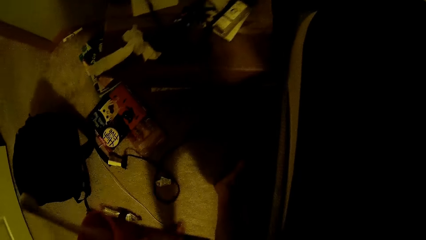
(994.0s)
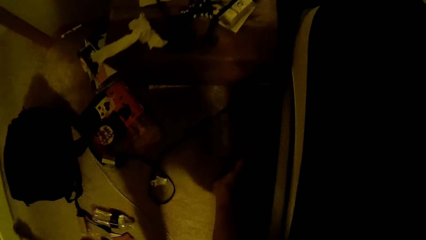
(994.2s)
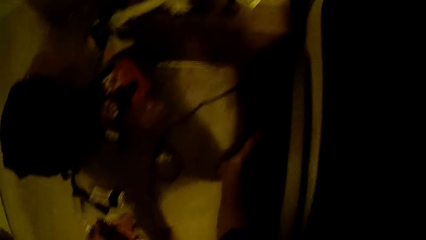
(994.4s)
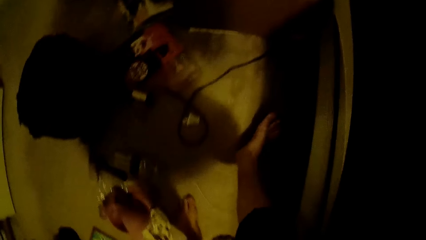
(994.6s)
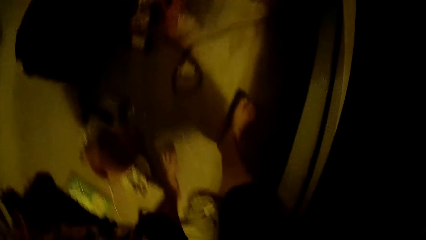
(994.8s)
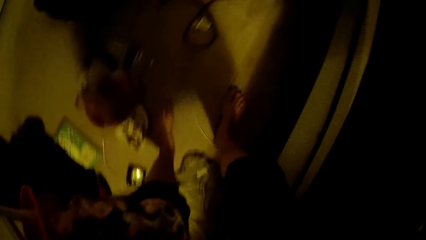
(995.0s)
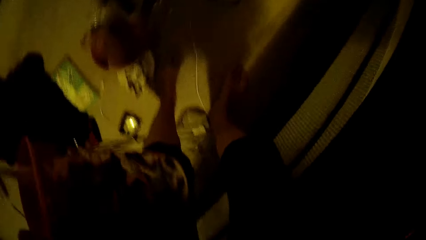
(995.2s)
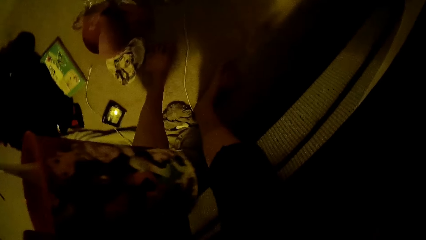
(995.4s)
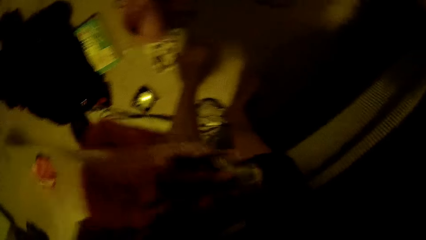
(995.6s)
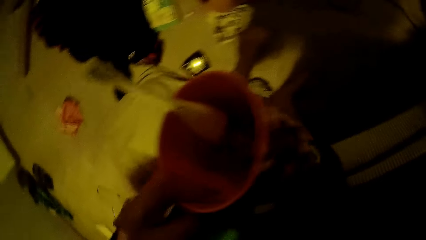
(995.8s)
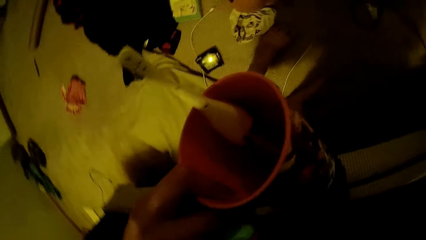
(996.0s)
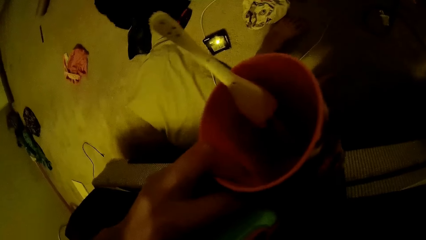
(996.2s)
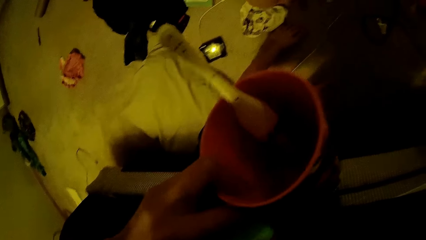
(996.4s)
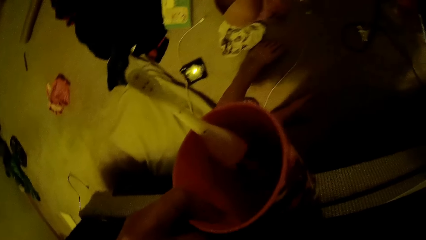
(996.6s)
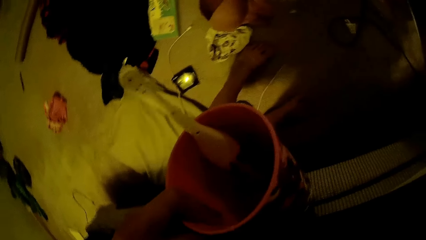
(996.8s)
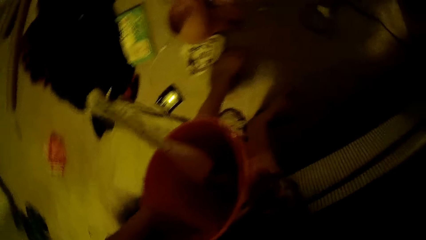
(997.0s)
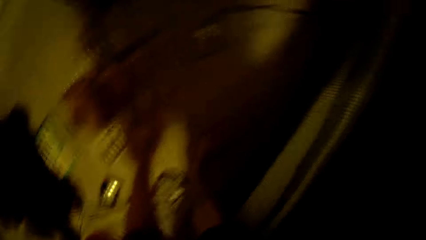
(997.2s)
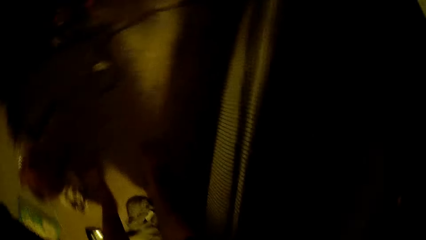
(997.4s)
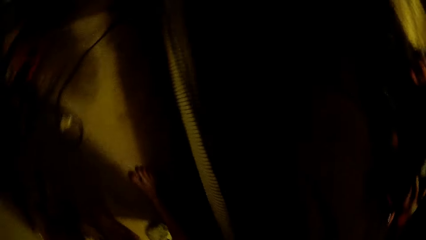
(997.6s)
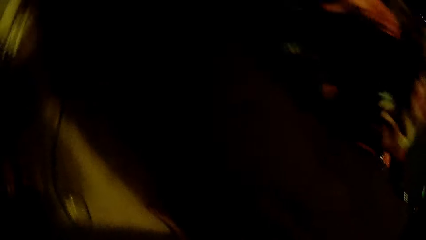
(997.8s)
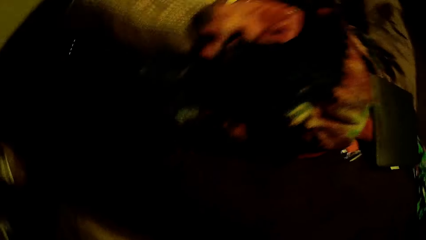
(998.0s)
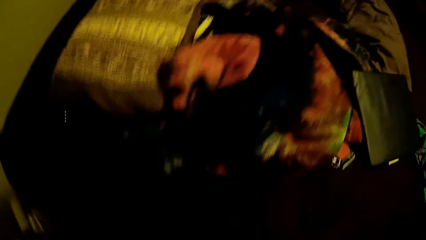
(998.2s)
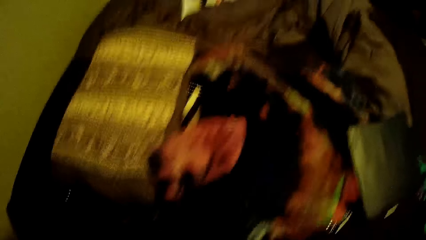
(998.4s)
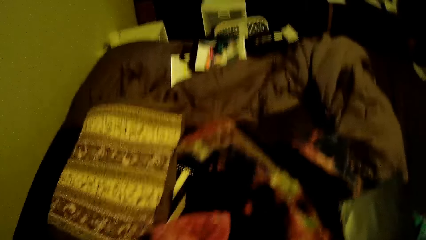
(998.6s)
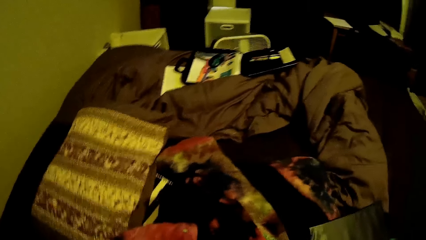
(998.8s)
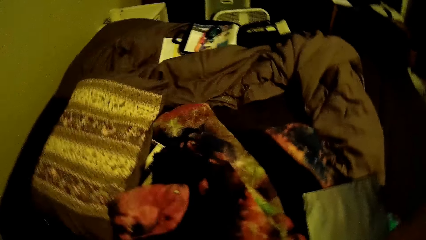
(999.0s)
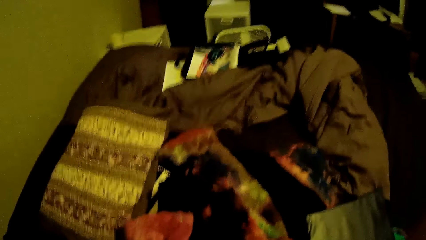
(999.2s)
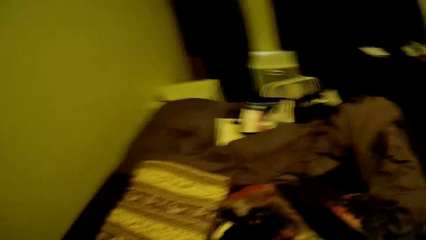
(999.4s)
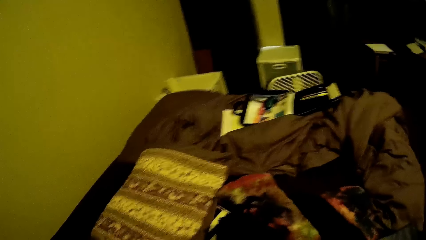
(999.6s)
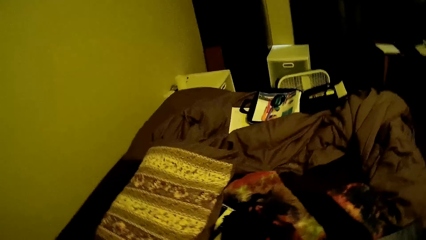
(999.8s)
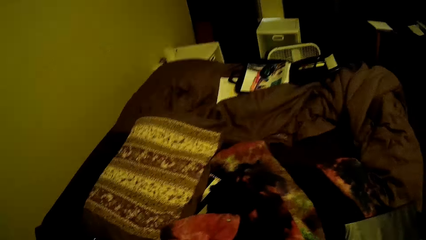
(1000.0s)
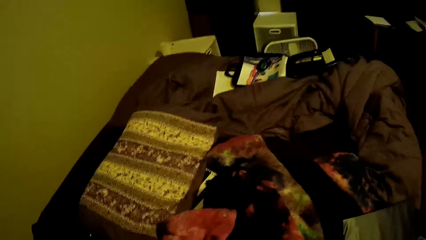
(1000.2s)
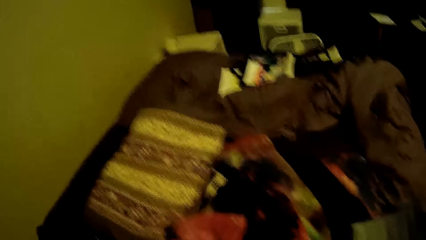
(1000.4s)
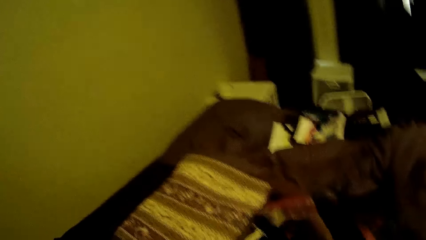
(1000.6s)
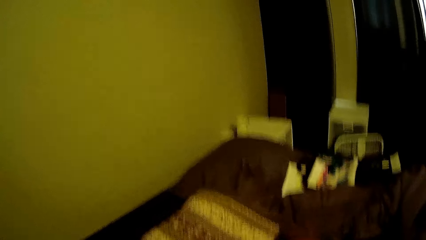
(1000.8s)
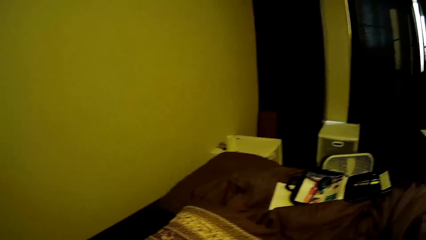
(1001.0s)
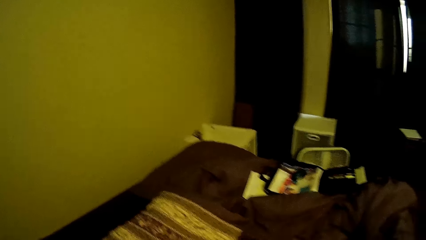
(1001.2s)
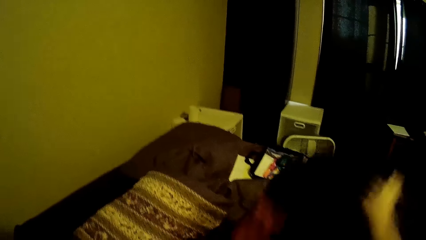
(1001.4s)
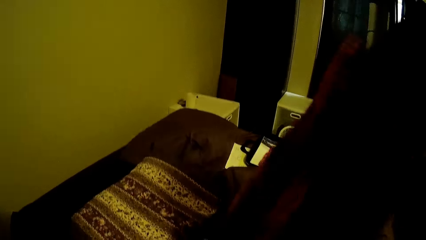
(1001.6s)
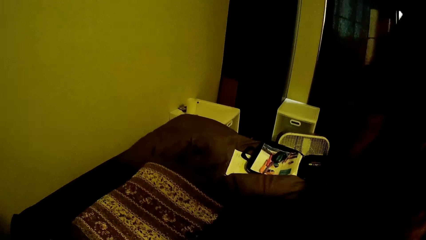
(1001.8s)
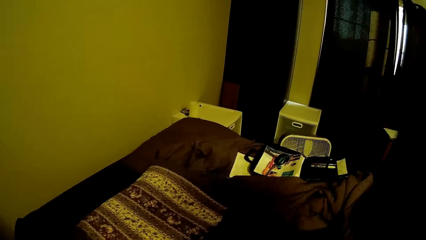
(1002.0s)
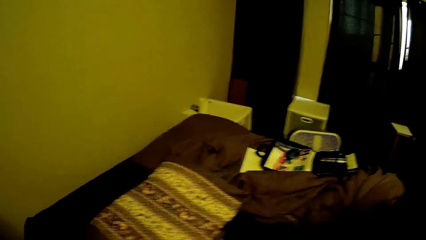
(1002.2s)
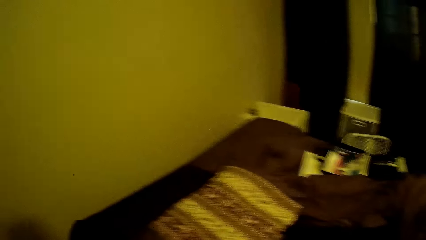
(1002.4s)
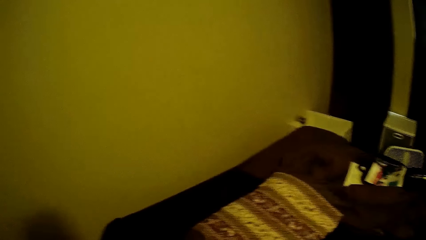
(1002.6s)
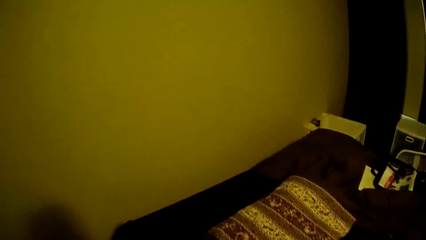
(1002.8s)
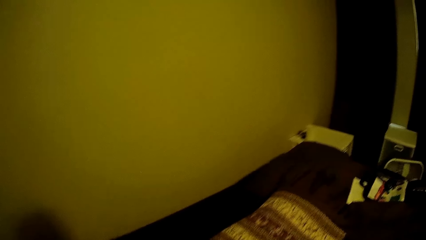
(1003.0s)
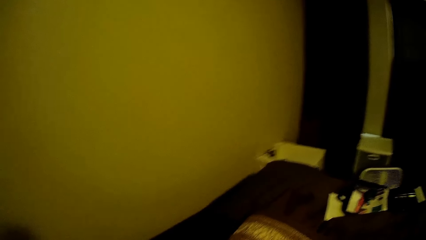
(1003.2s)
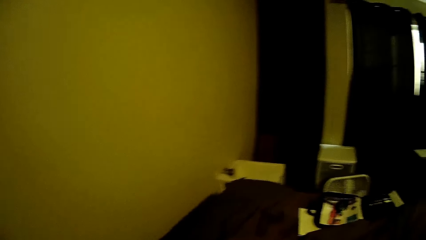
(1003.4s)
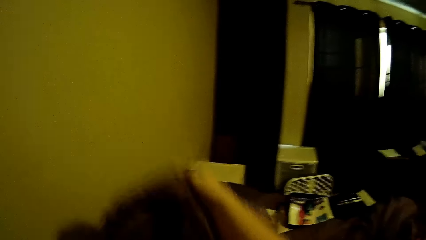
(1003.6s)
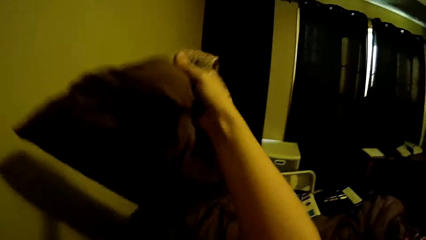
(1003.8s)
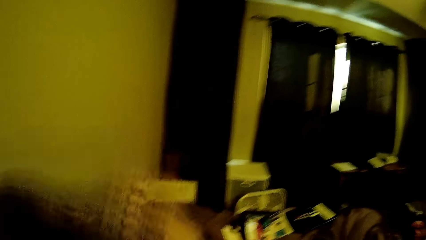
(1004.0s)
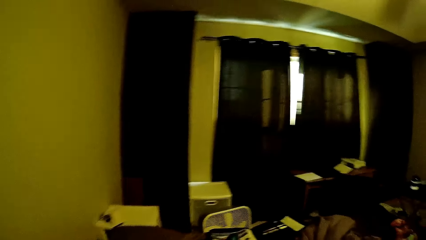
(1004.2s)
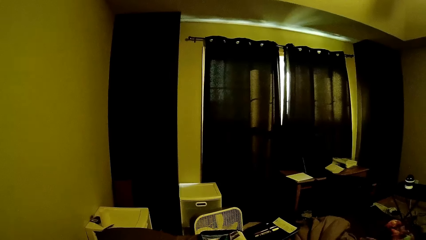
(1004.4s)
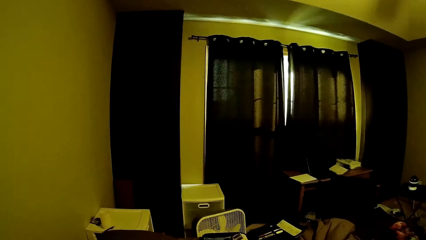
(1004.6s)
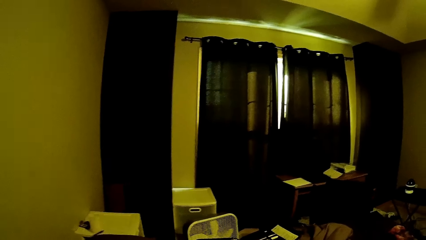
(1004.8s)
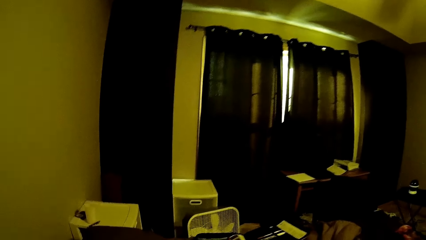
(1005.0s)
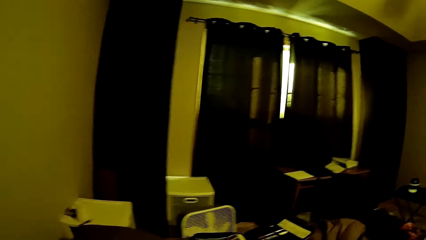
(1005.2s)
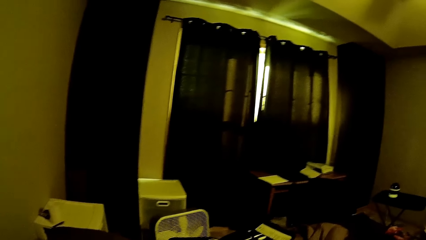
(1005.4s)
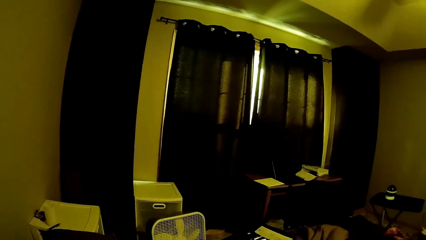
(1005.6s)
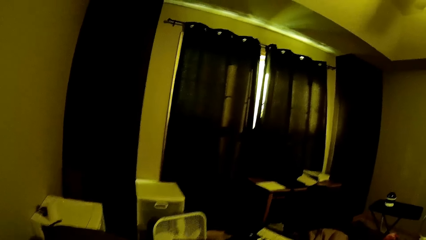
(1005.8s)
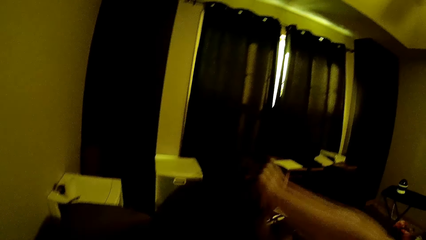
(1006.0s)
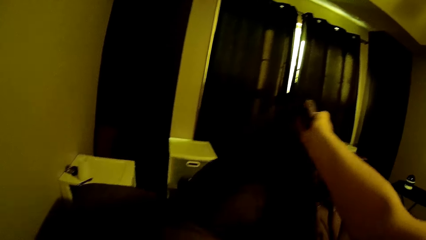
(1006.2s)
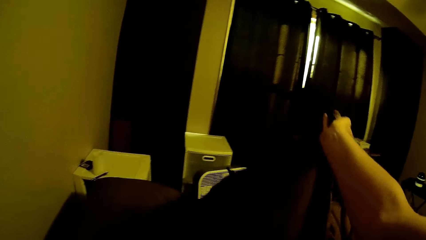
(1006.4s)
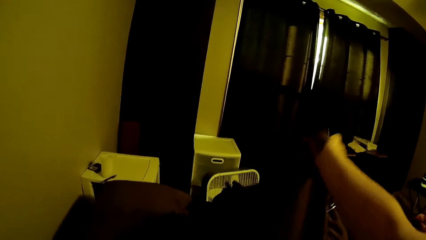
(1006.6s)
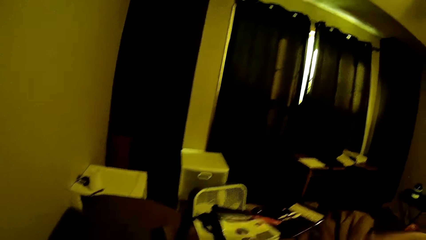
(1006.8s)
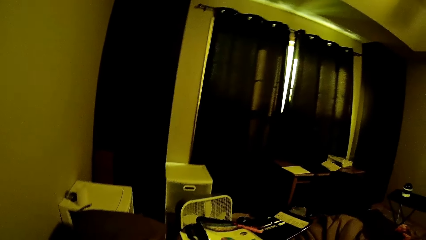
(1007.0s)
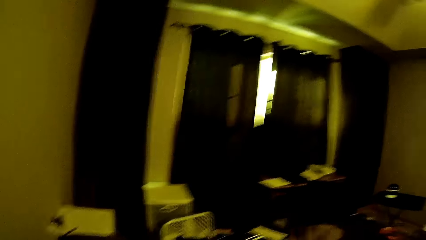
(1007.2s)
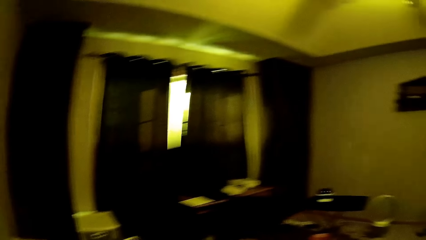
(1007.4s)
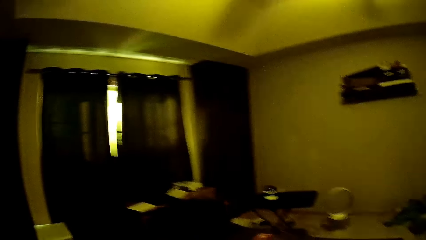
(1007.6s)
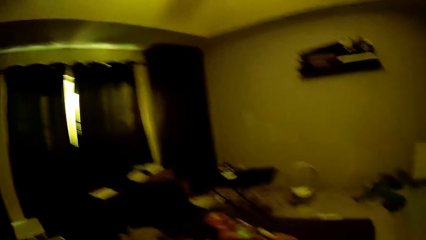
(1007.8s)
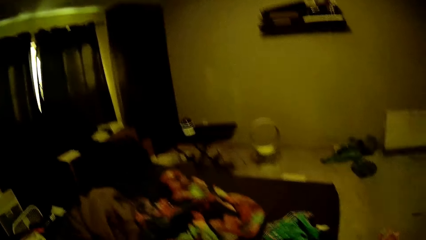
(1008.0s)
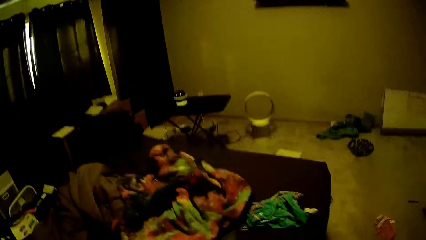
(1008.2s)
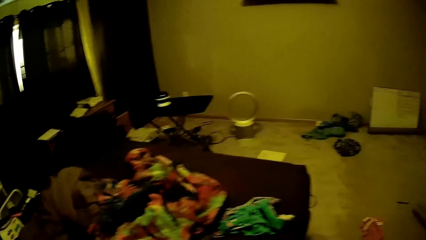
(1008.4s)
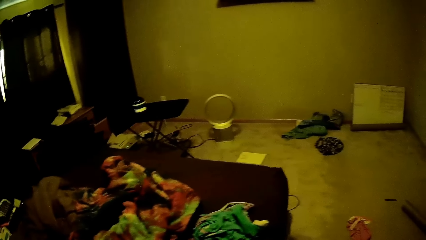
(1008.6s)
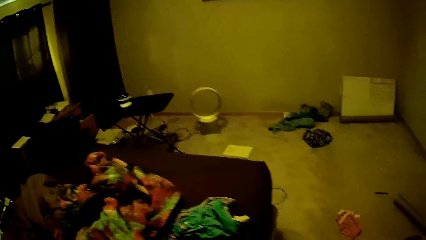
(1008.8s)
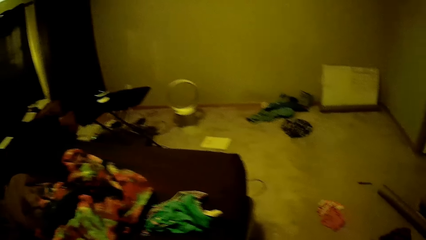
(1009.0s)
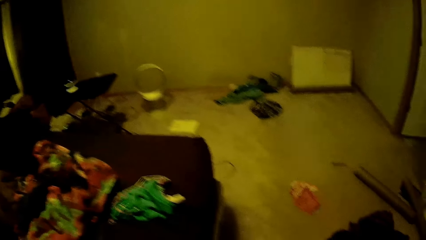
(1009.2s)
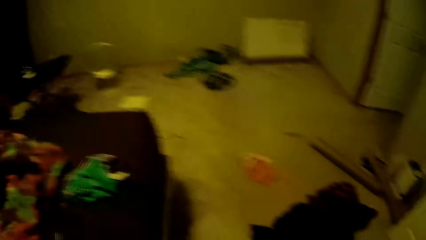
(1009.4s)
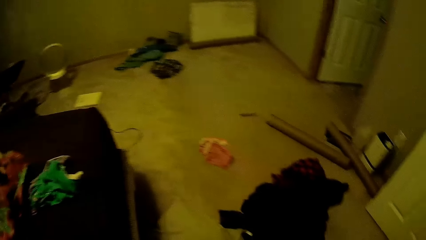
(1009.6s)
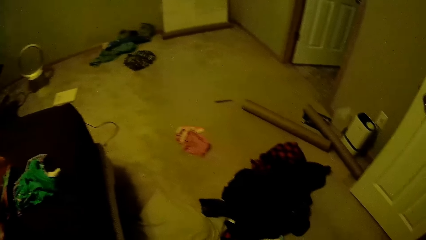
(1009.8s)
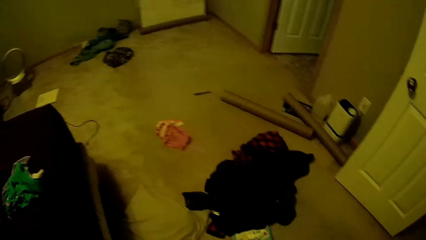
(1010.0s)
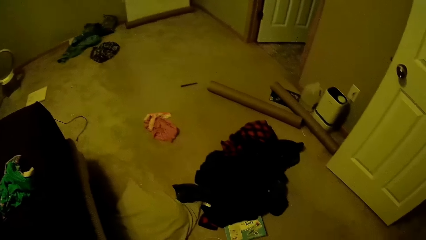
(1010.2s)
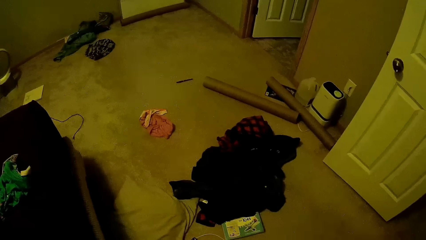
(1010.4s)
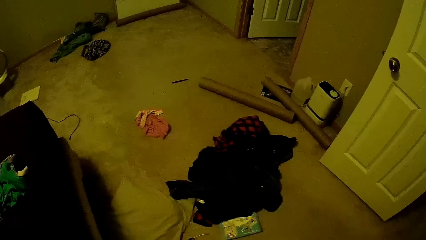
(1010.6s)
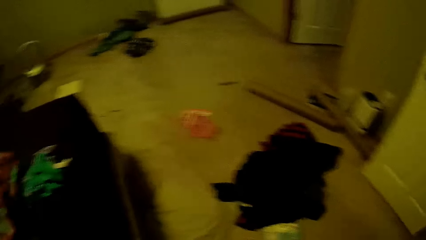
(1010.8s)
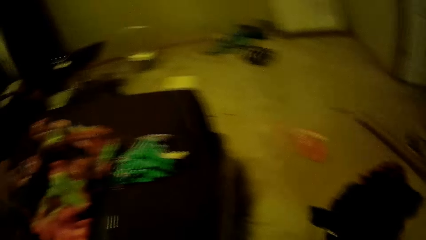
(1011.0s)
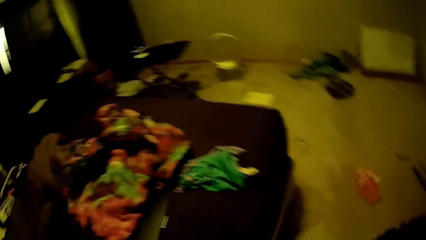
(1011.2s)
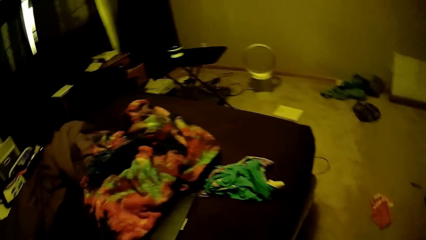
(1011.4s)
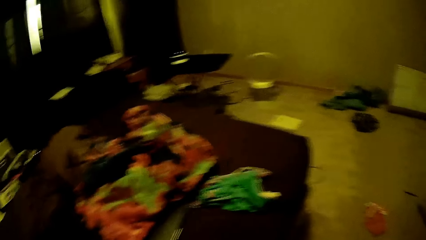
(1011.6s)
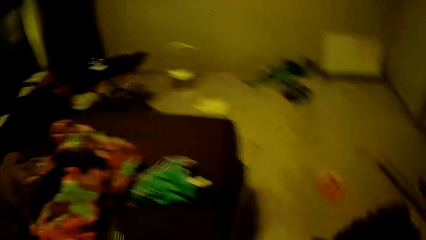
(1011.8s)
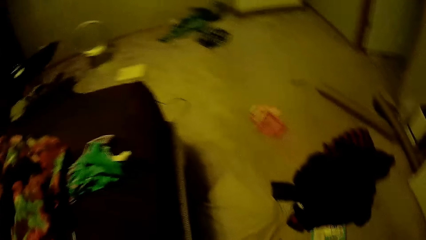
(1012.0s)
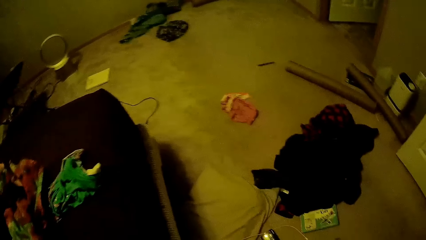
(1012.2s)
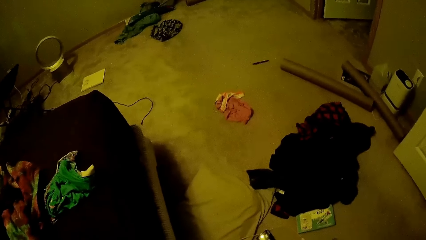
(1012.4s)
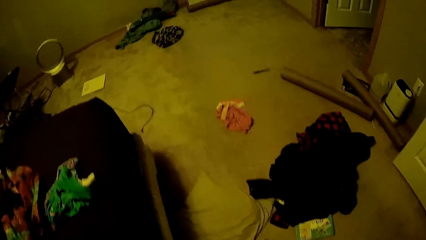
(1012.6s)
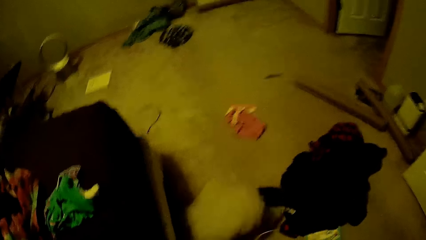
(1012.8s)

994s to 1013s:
The camera wearer moves around. She stares around. She lifts a blanket from the bed with both hands. She lifts another pillow from the bed with her right hand. She lifts another cloth from the bed with her right hand. She looks around.
